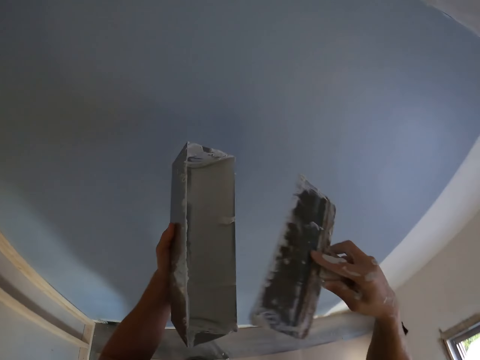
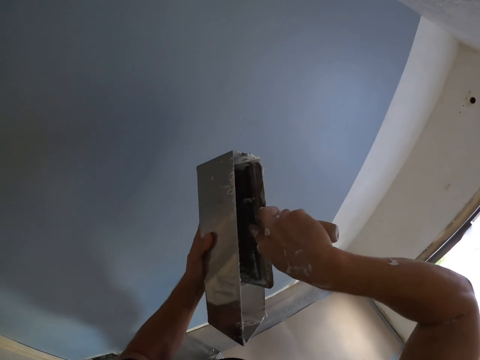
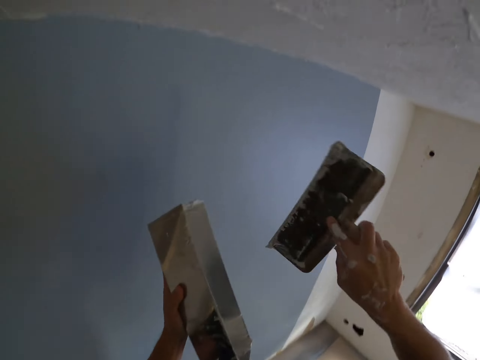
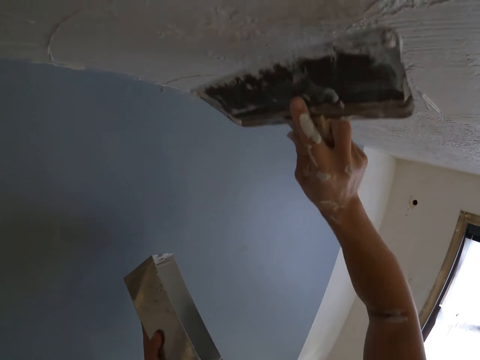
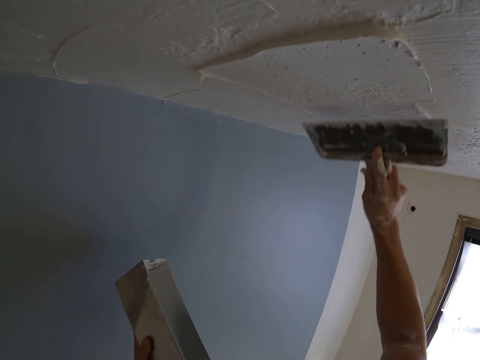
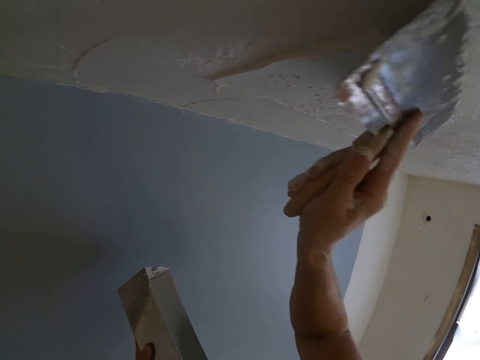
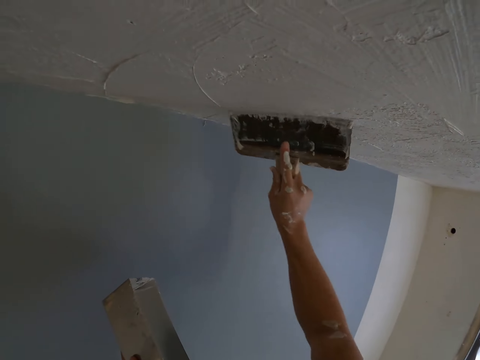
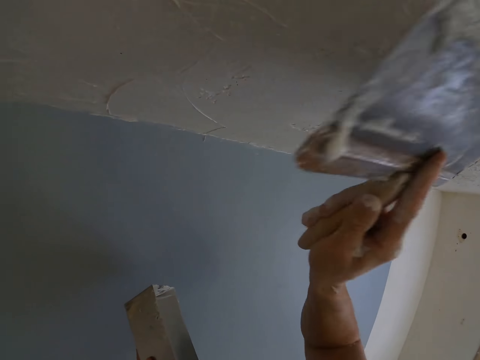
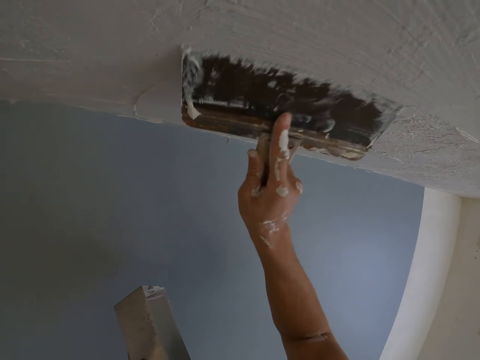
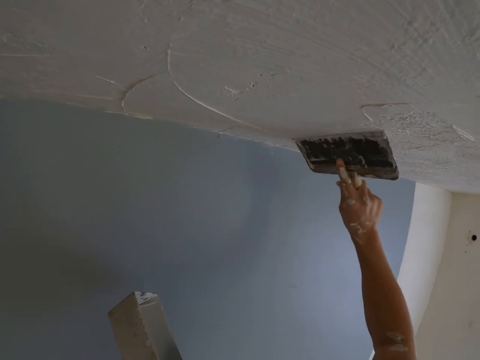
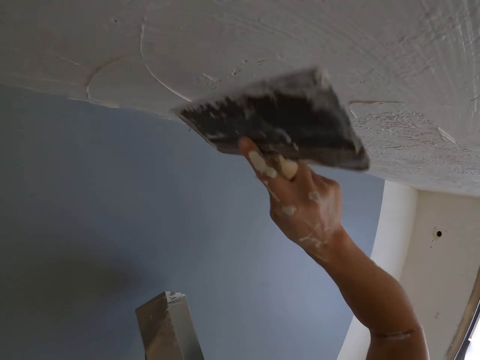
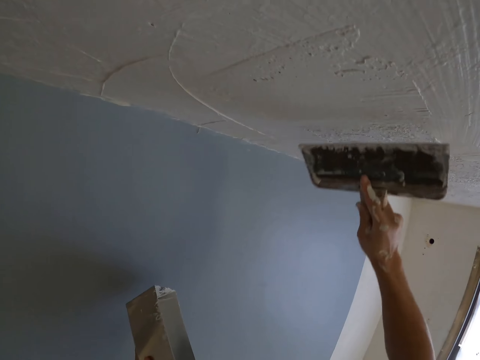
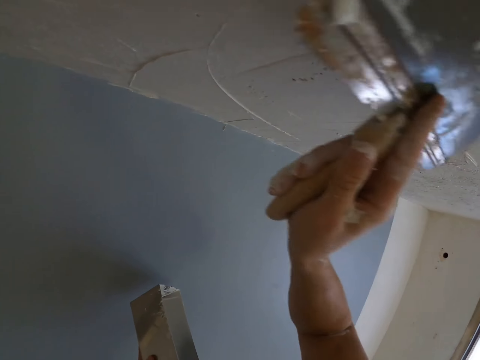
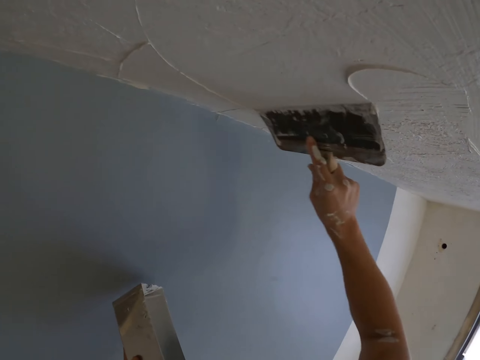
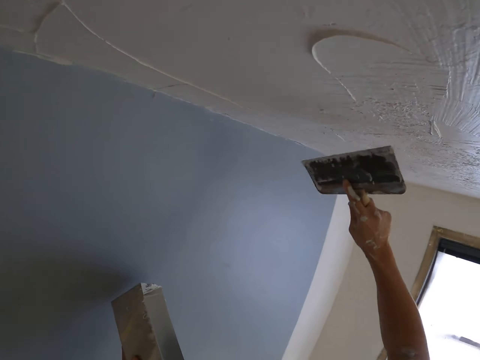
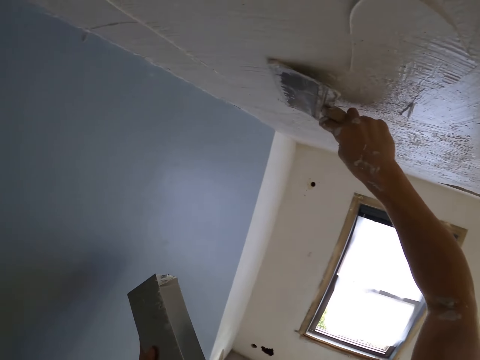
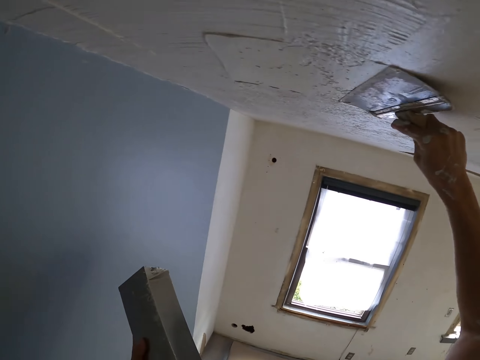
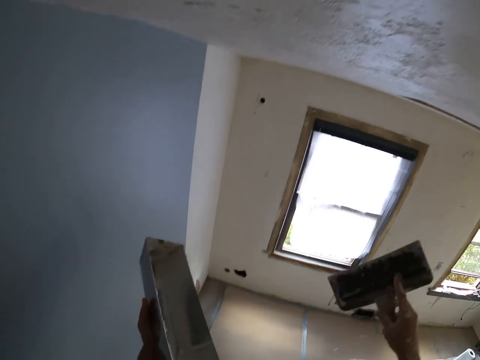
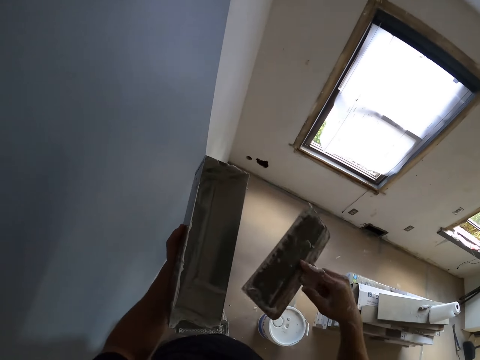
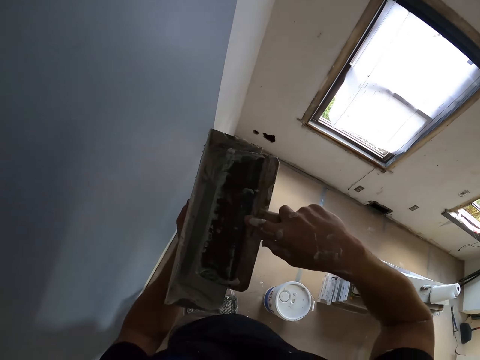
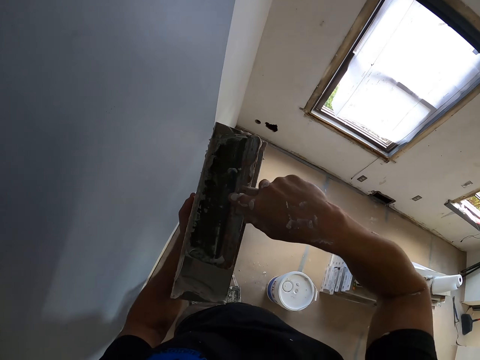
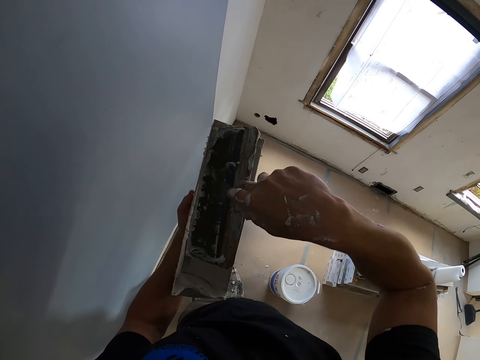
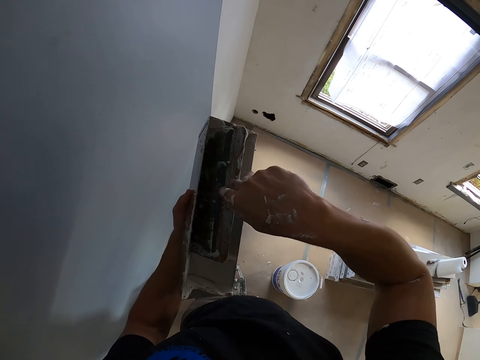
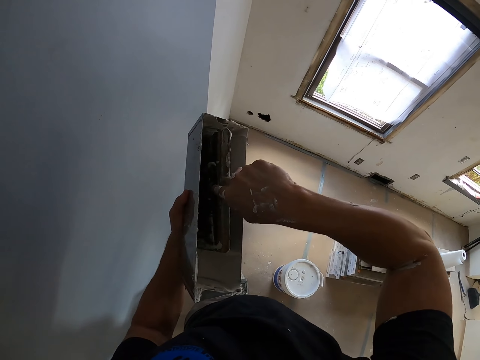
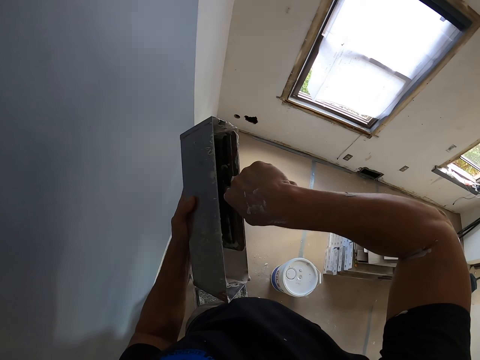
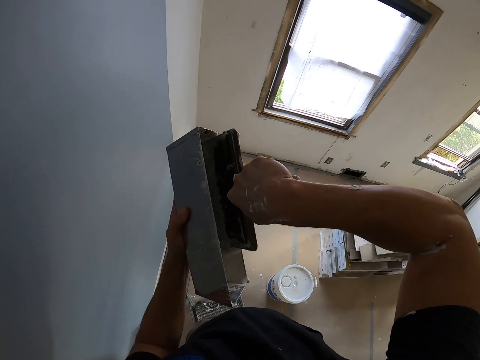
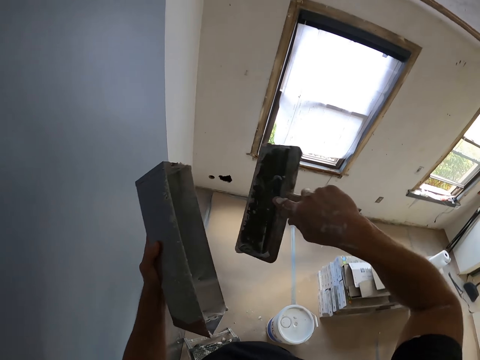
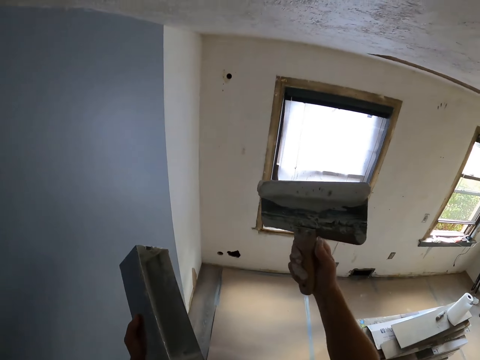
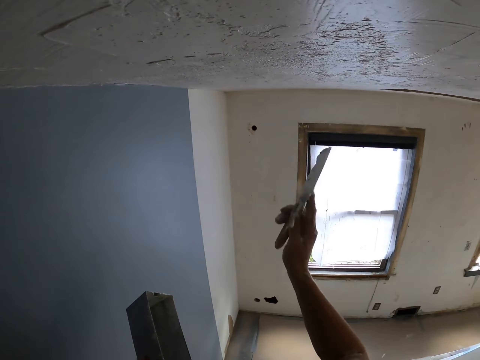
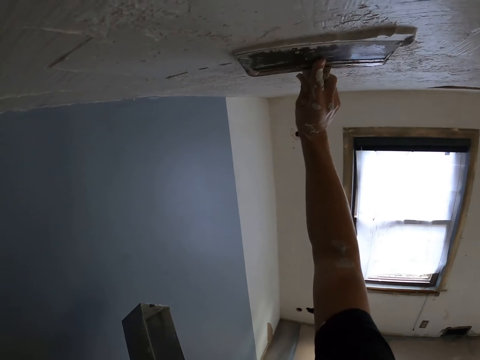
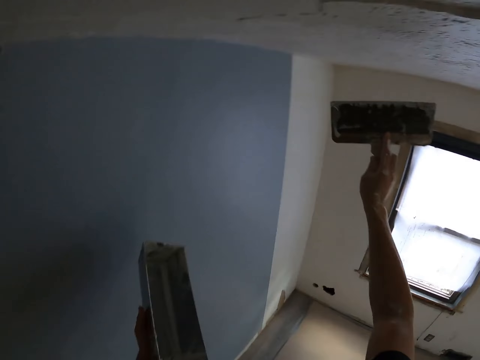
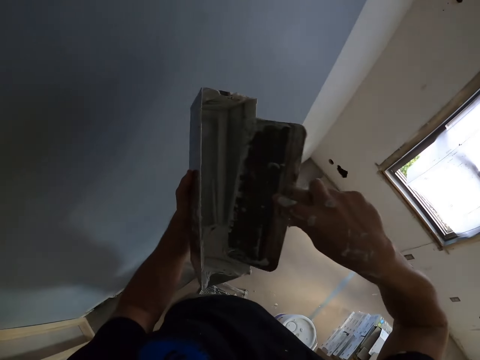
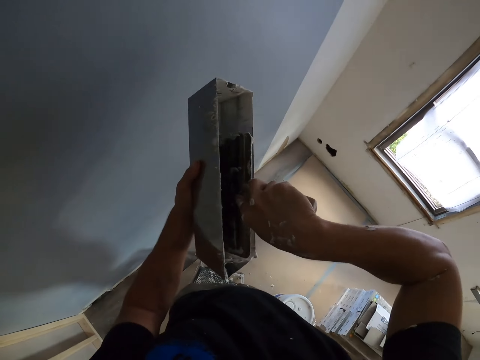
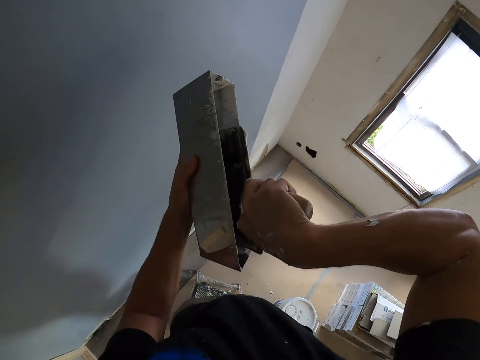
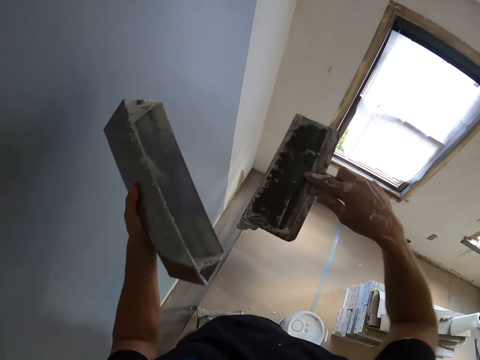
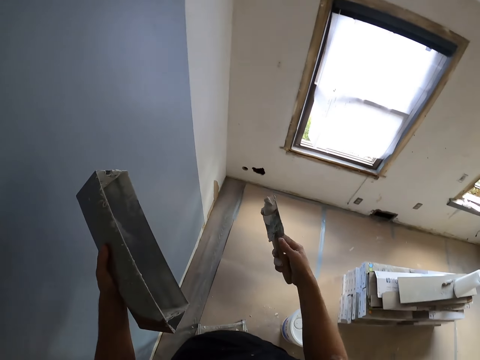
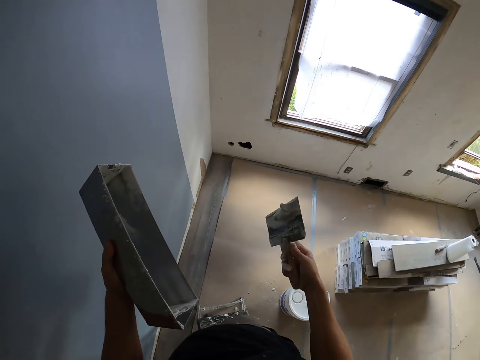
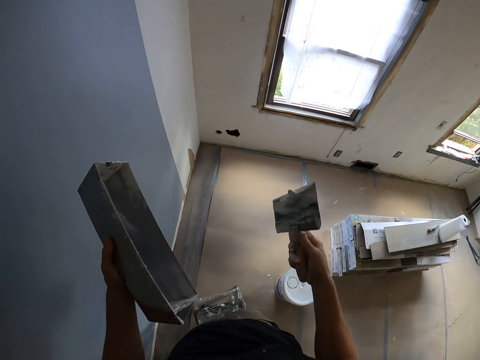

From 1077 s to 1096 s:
The camera wearer dips the paintbrush in the paint. They paint the ceiling. They dip the paintbrush in the paint. They paint the ceiling. They dip the paintbrush in the paint.

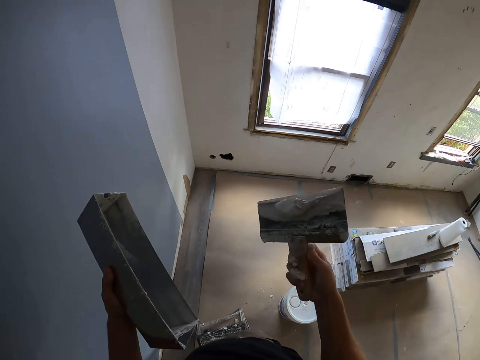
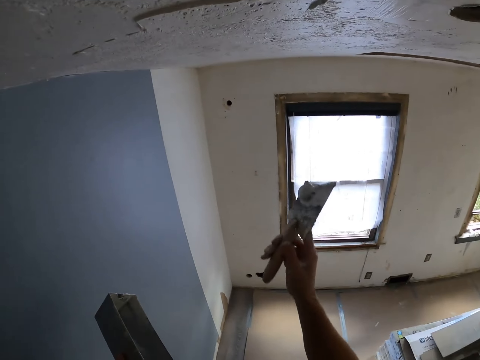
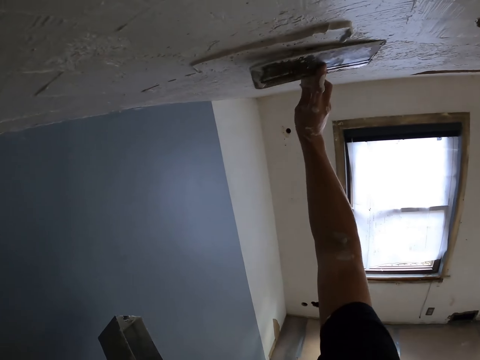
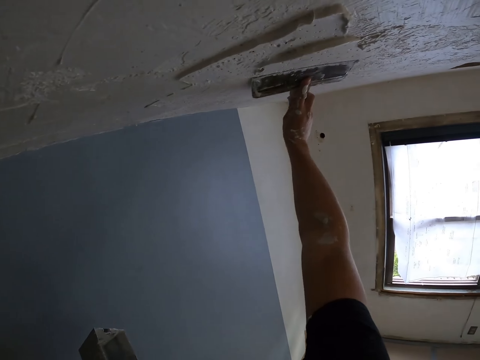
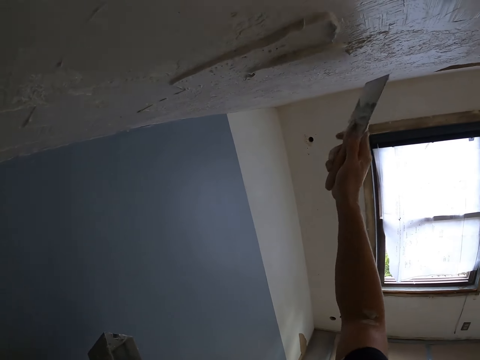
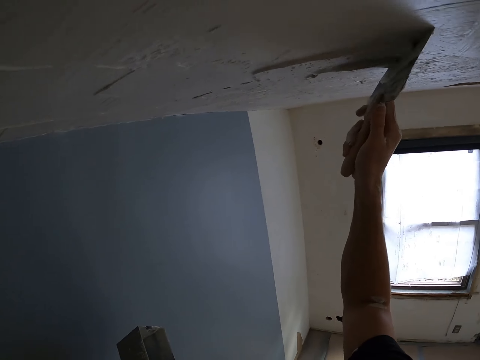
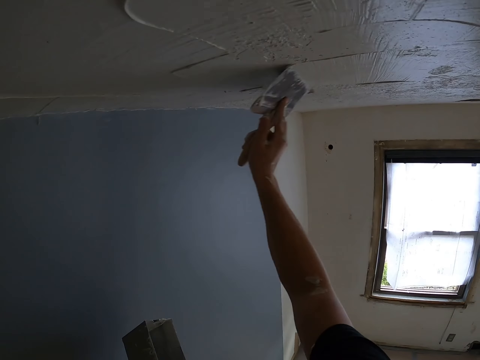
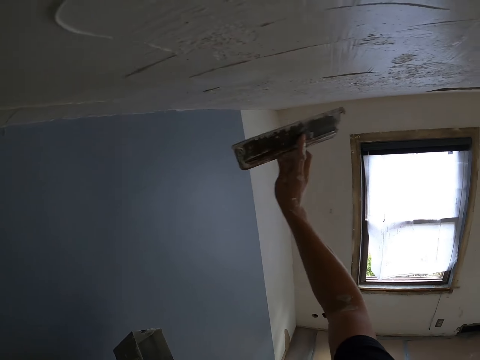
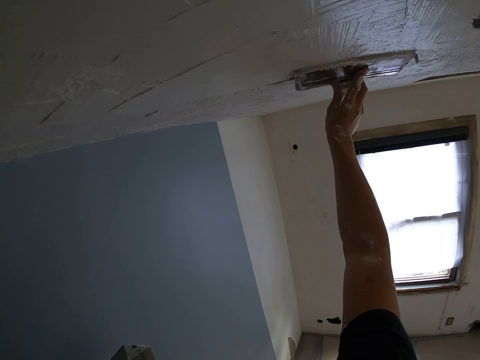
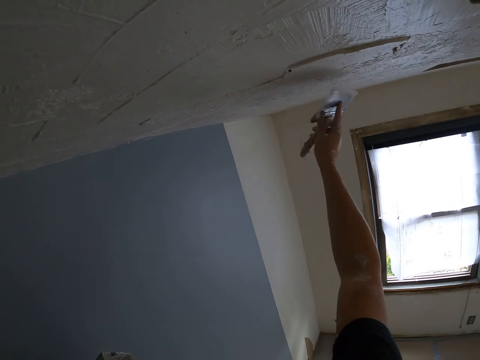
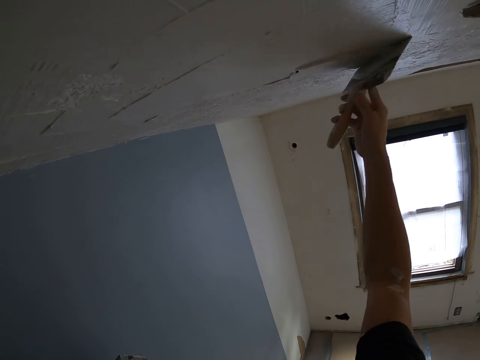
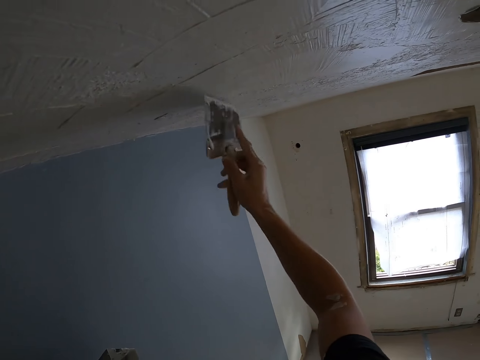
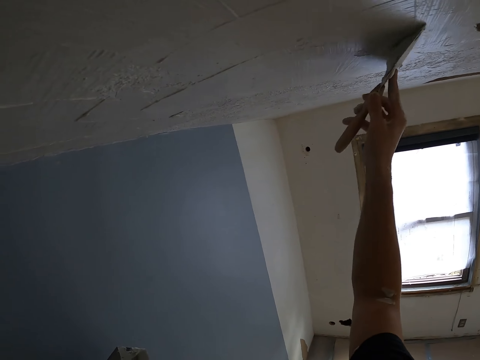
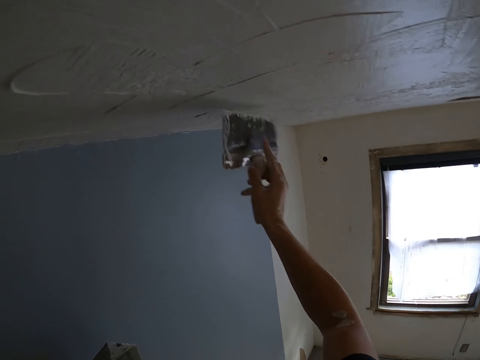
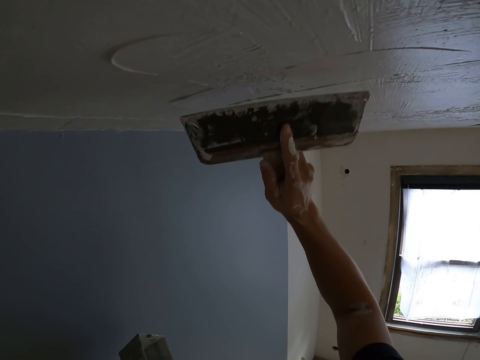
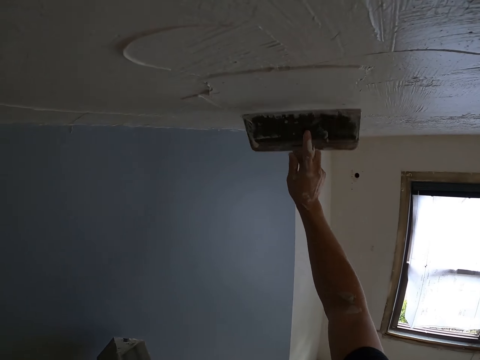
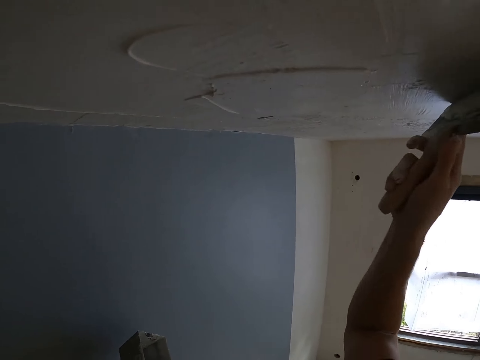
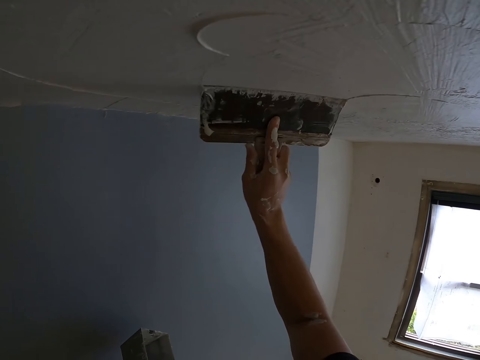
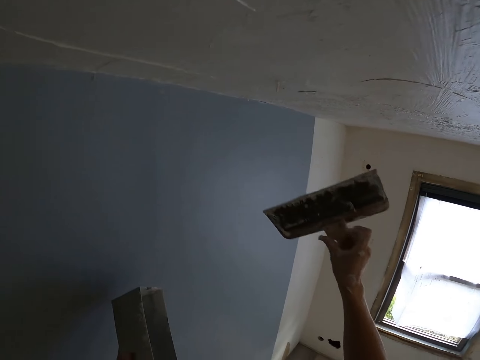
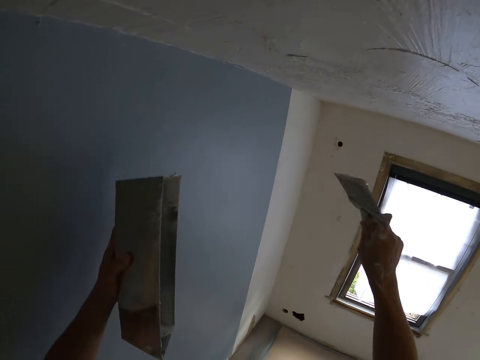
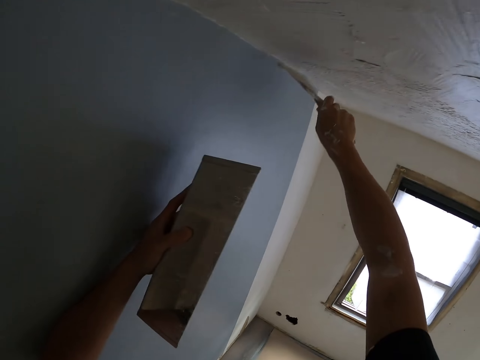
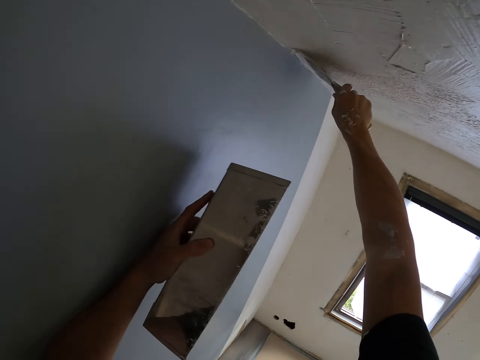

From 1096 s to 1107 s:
The camera wearer paints the ceiling with a paint brush.
